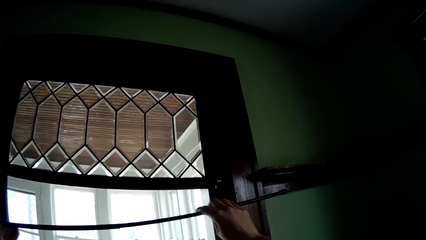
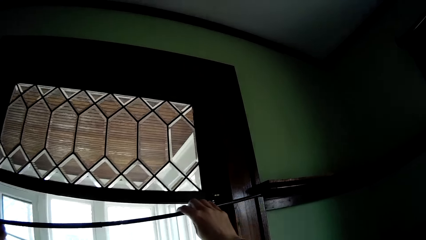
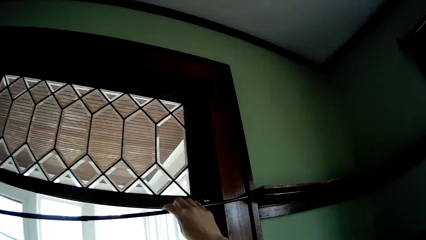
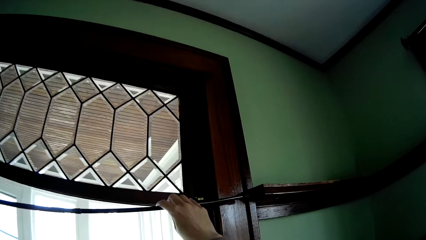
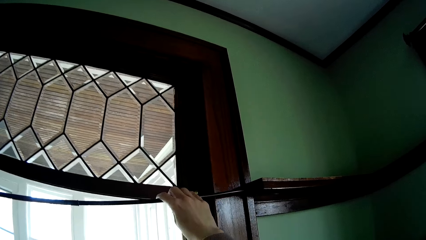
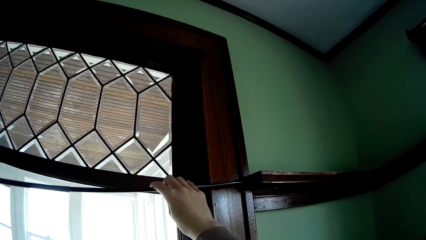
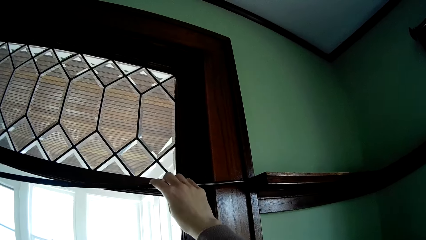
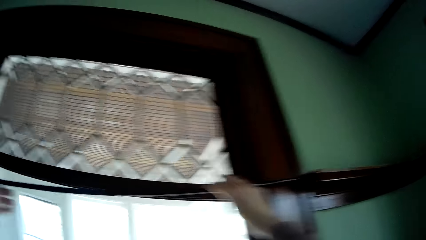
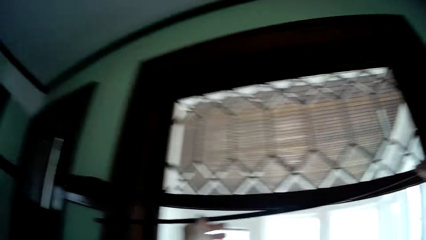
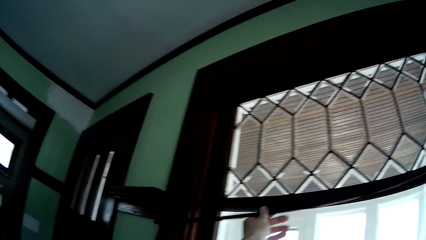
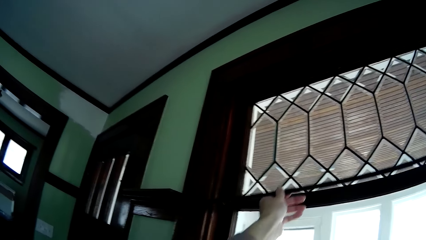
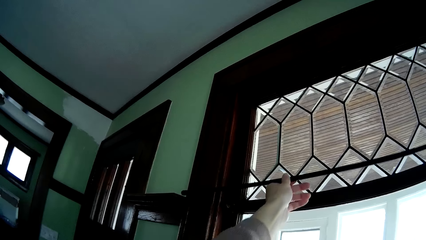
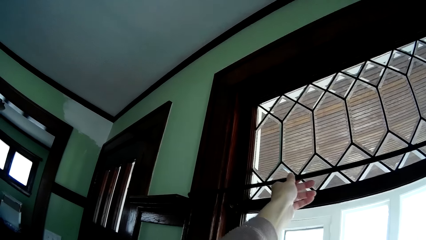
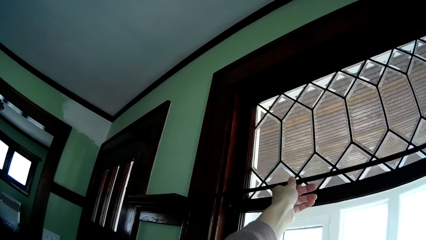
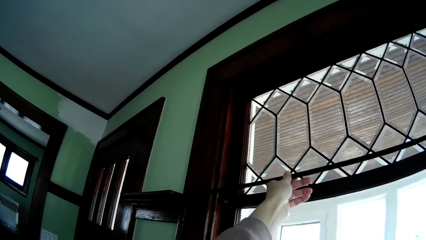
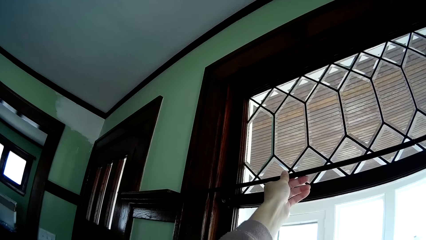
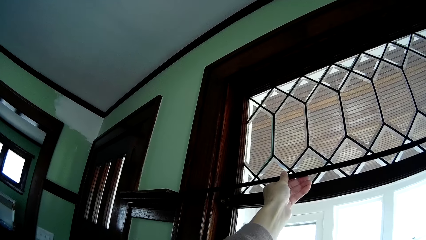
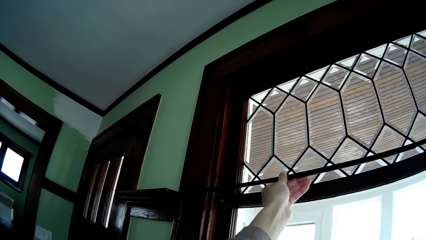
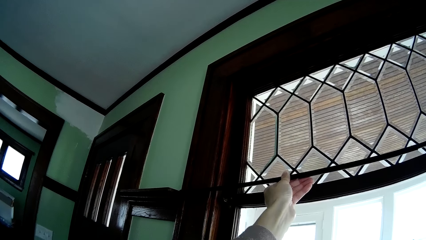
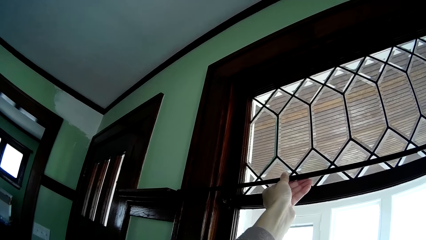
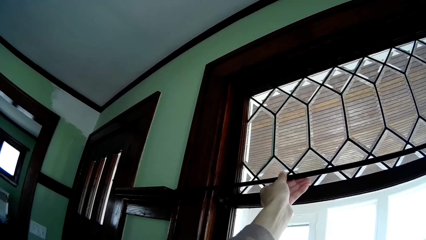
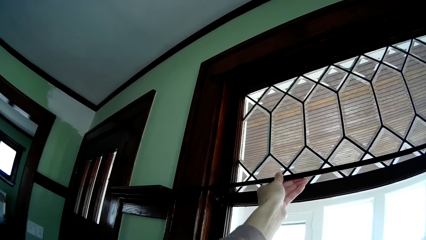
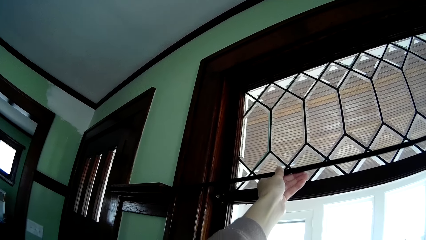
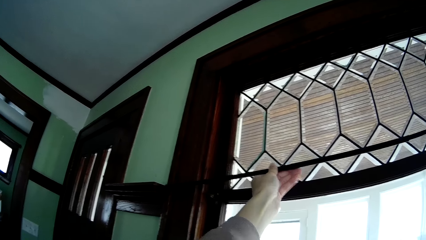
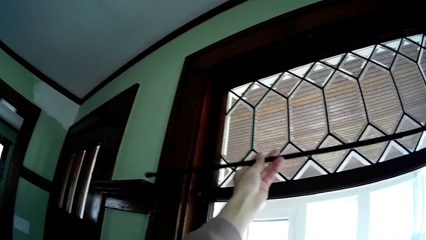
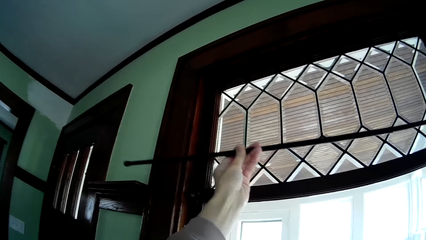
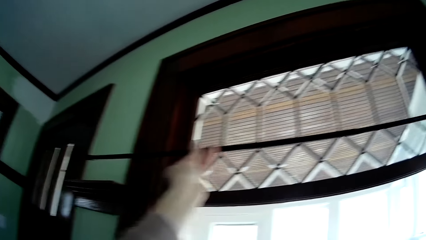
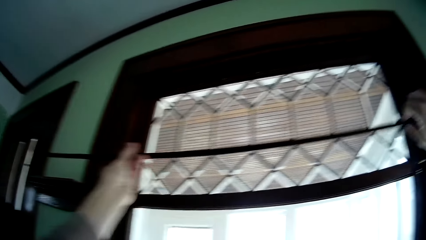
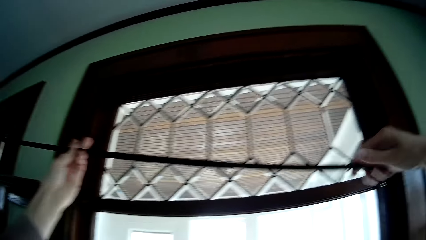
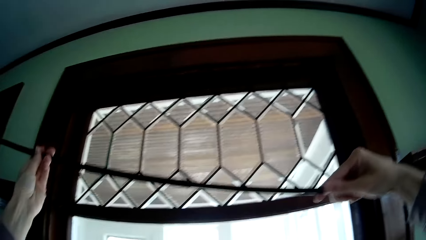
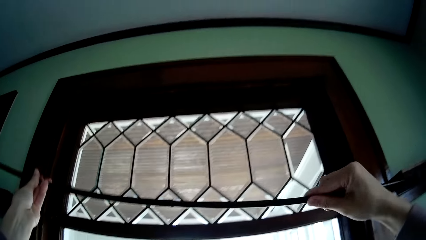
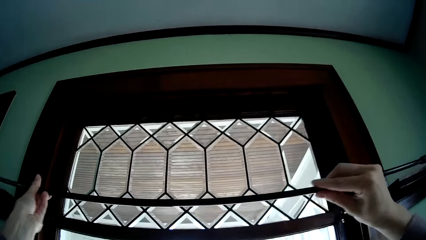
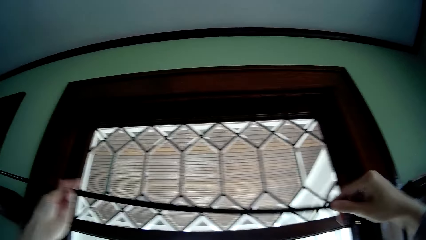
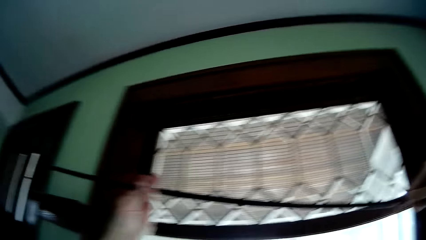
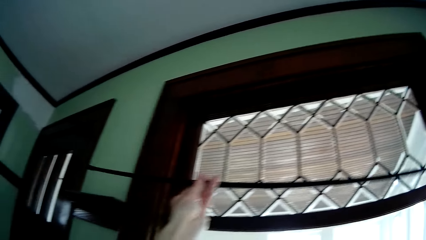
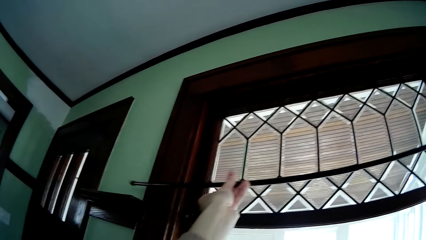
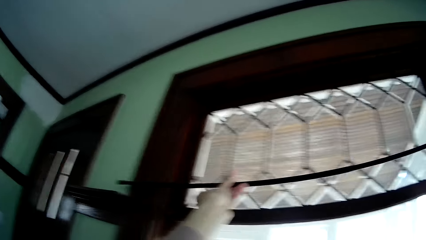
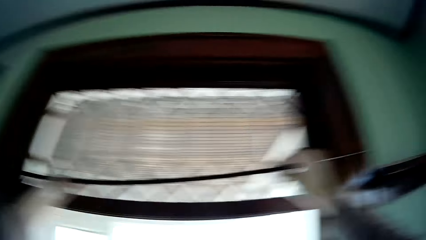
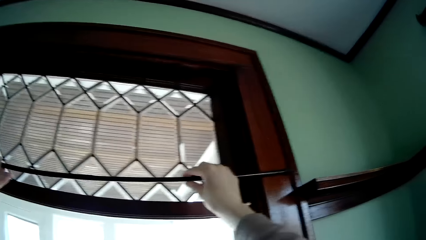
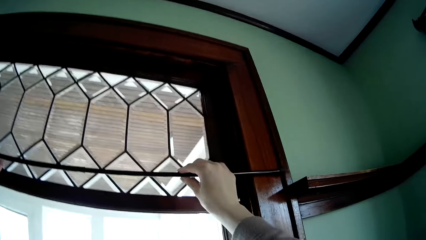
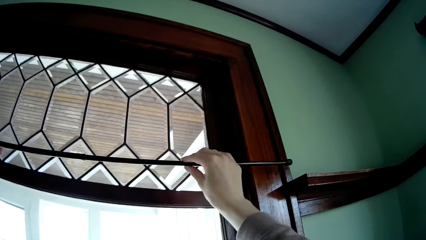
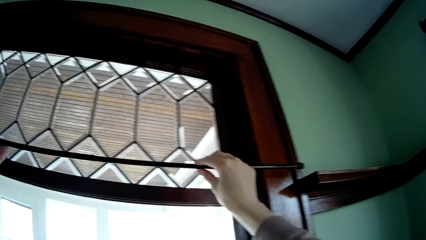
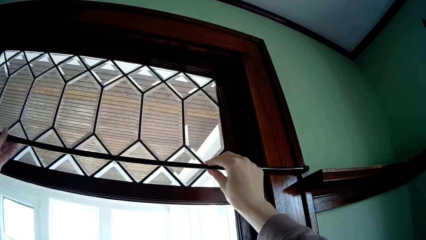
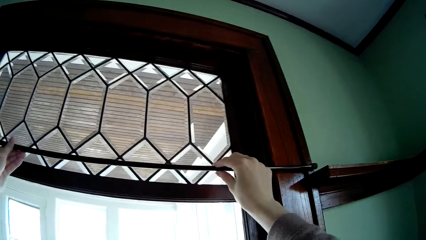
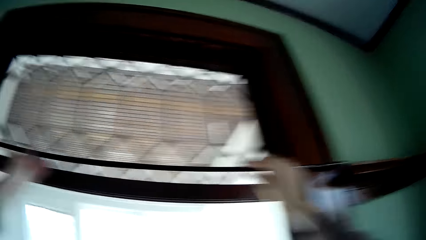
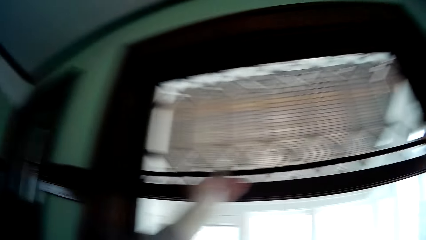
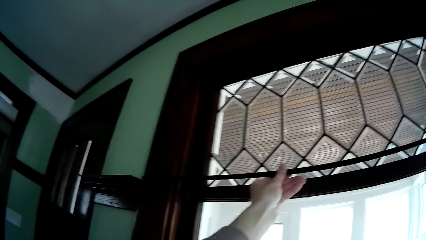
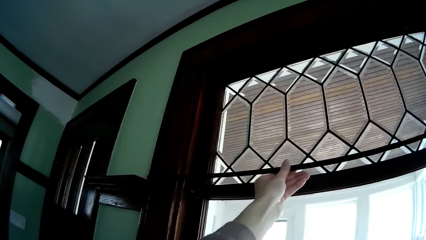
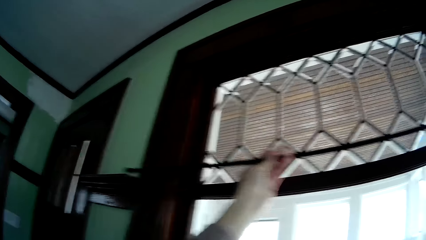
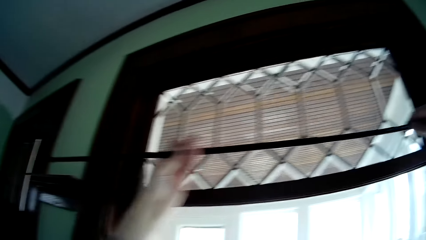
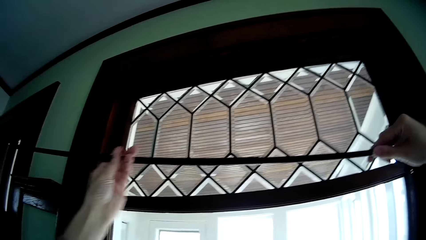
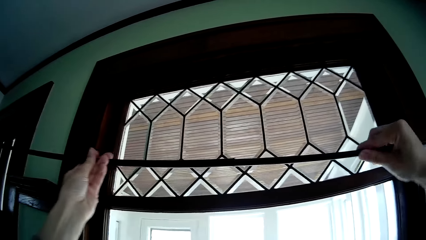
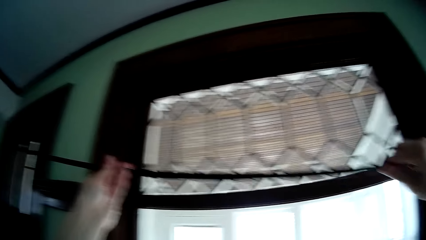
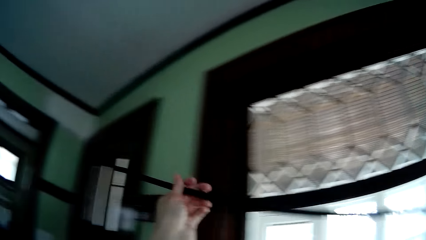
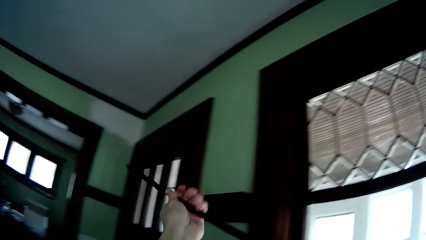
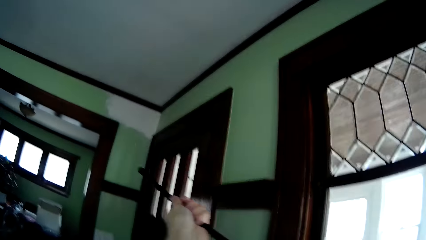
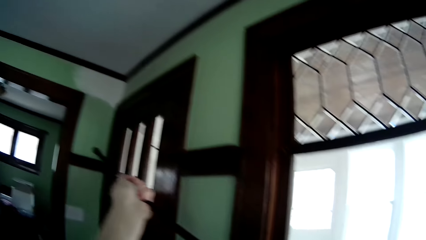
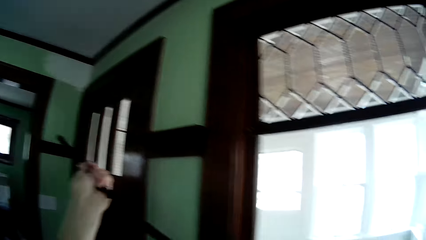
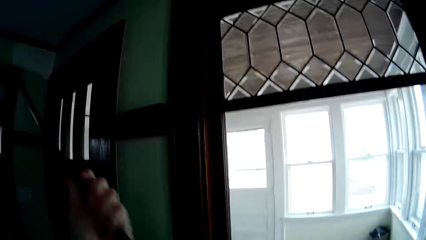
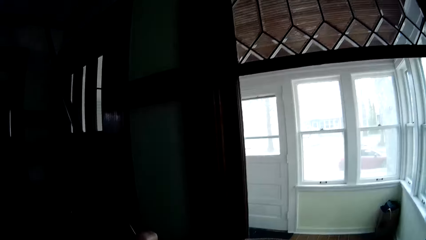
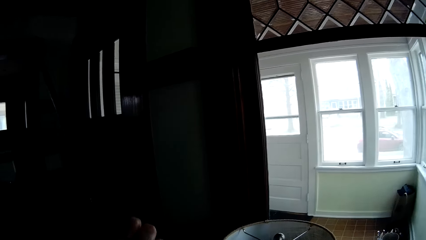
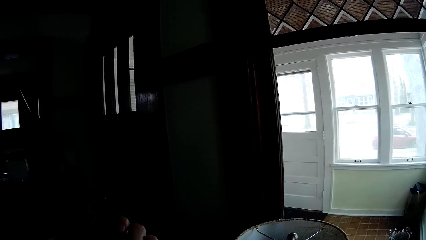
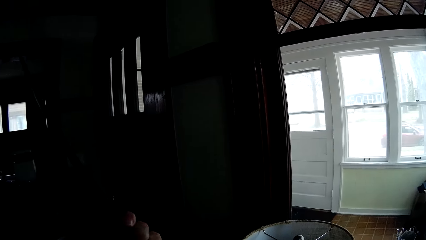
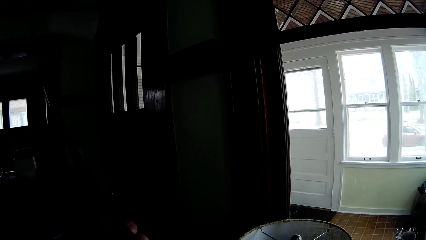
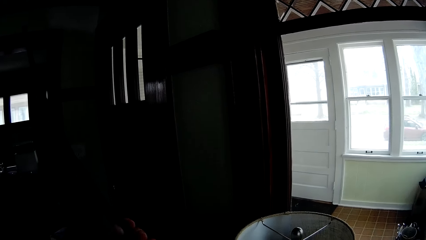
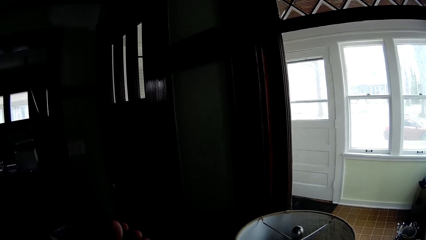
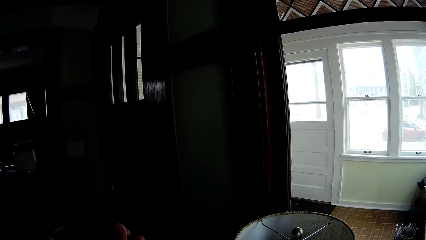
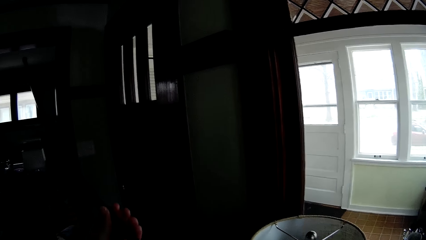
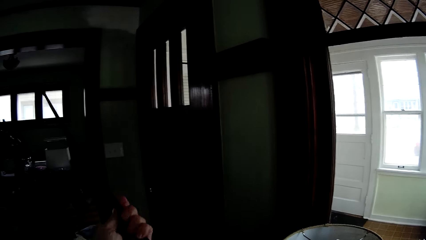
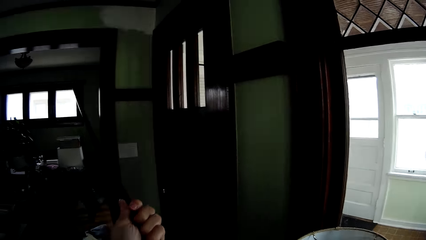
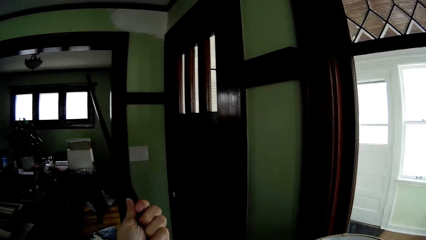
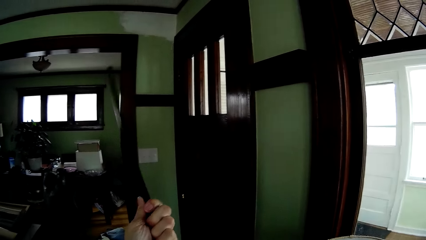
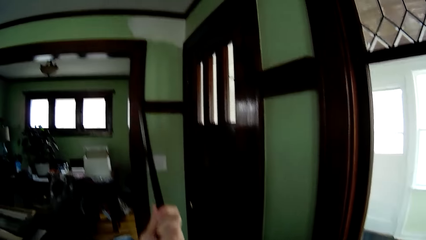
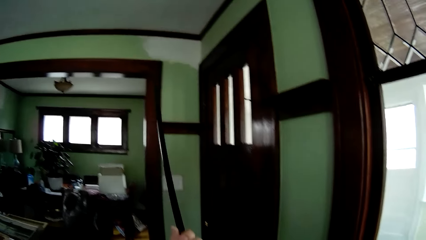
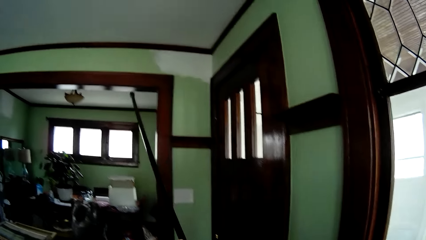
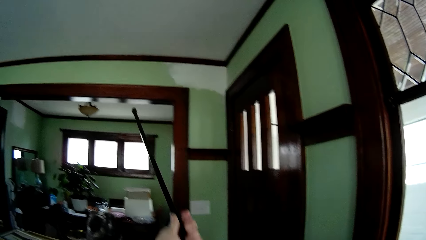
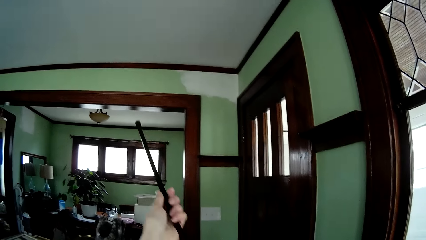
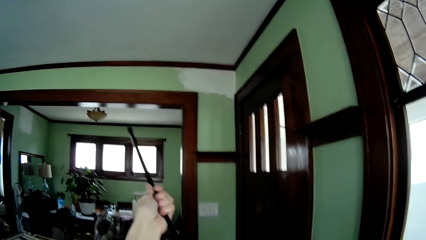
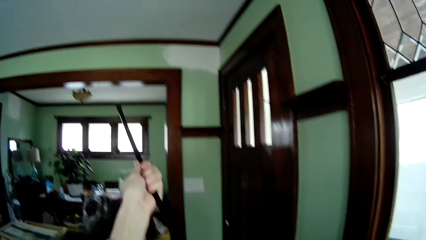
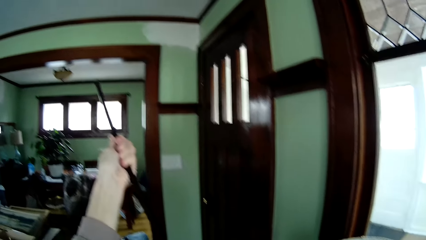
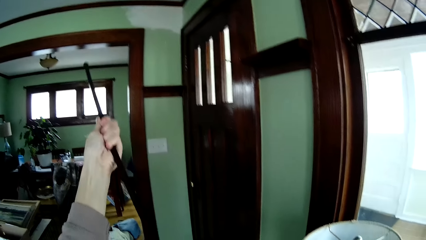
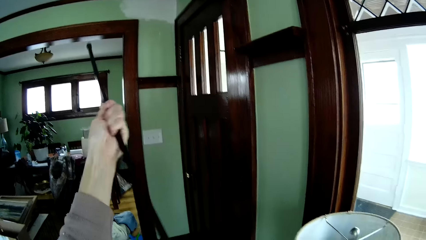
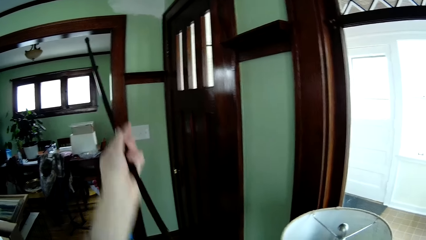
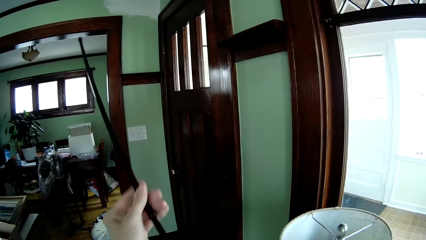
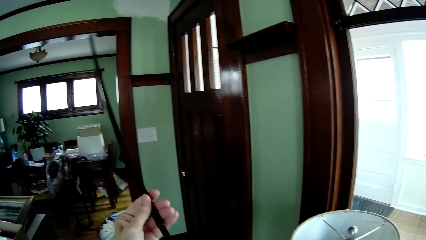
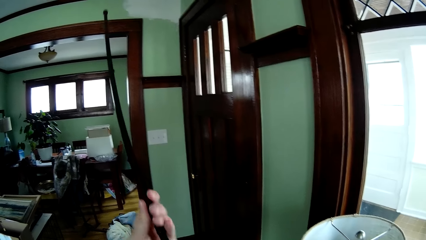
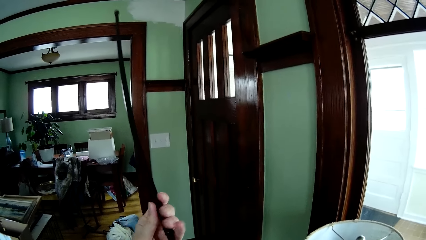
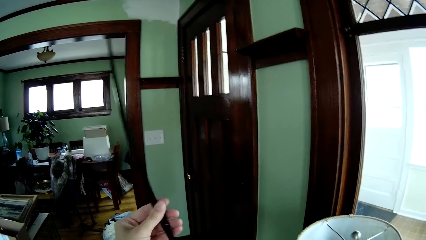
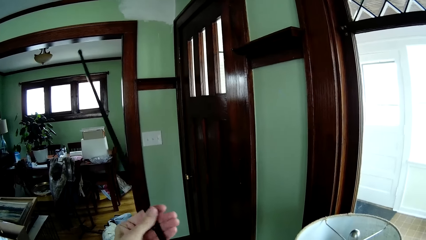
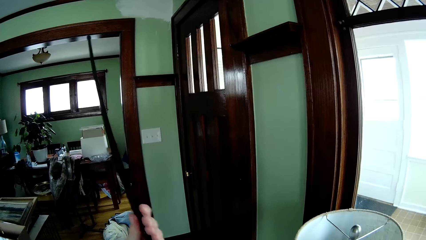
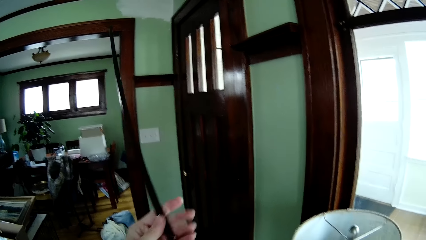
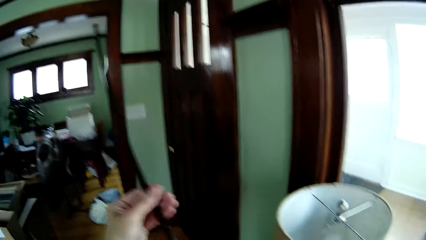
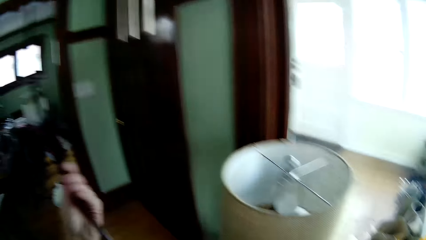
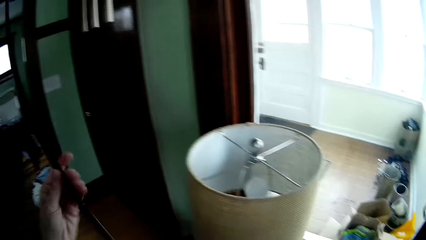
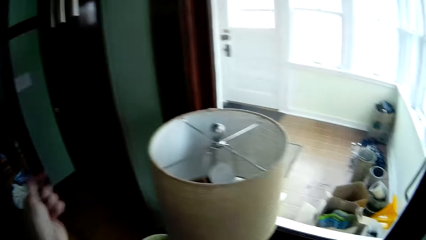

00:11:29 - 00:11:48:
The camera wearer places the curtain rod on a curtain rod bracket holder with both hands. They remove the curtain rod. They adjust the curtain rod with both hands. They place the curtain rod on the curtain rod bracket holder with both hands. They rotate the curtain rod. They adjust the curtain rod with both hands.
